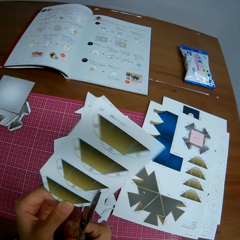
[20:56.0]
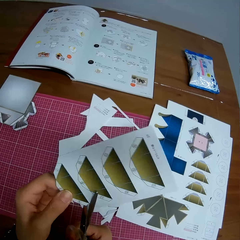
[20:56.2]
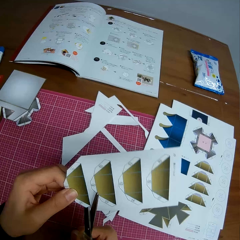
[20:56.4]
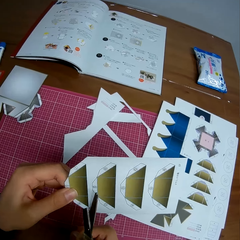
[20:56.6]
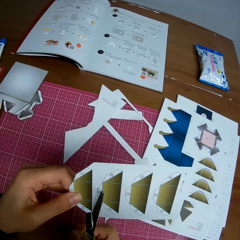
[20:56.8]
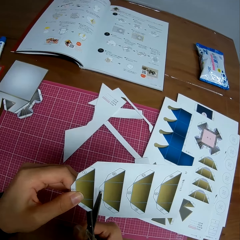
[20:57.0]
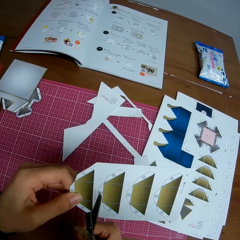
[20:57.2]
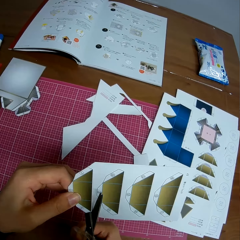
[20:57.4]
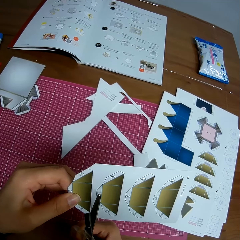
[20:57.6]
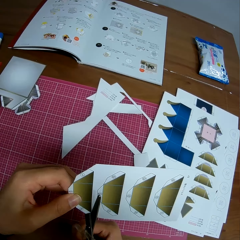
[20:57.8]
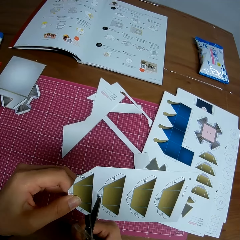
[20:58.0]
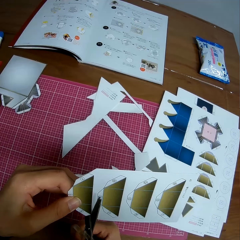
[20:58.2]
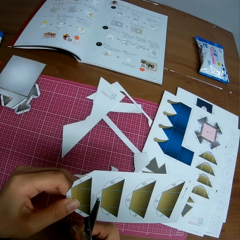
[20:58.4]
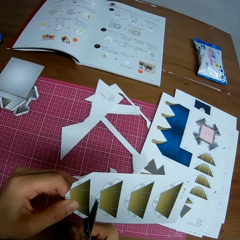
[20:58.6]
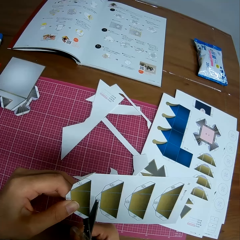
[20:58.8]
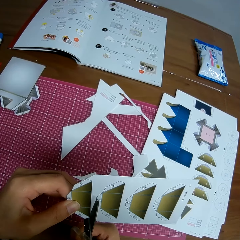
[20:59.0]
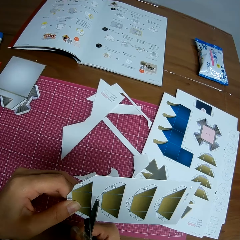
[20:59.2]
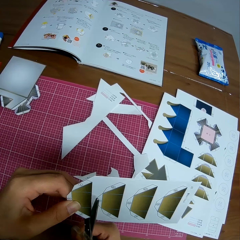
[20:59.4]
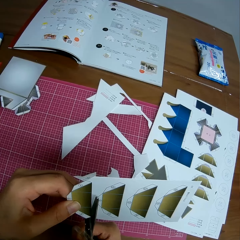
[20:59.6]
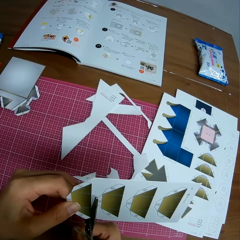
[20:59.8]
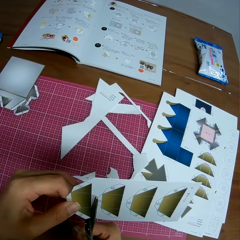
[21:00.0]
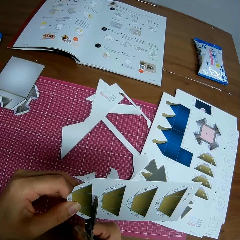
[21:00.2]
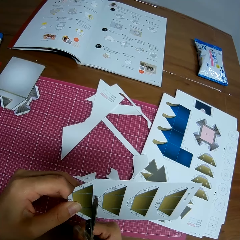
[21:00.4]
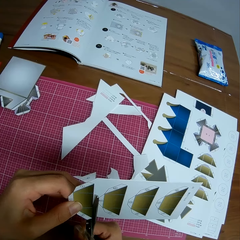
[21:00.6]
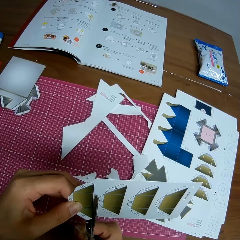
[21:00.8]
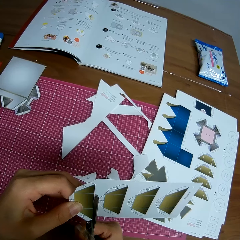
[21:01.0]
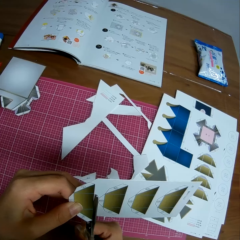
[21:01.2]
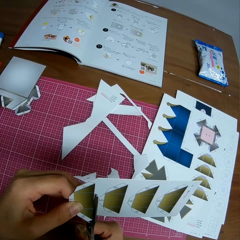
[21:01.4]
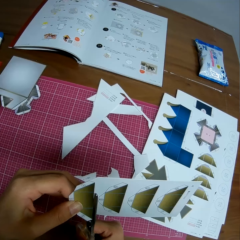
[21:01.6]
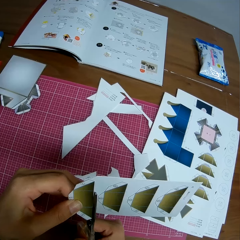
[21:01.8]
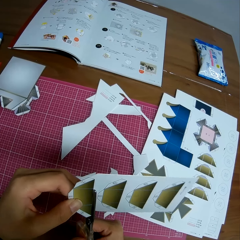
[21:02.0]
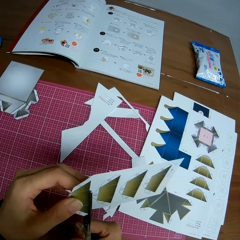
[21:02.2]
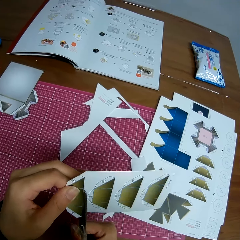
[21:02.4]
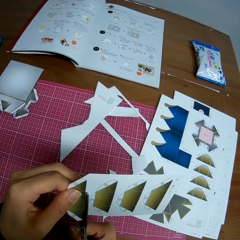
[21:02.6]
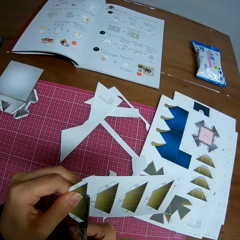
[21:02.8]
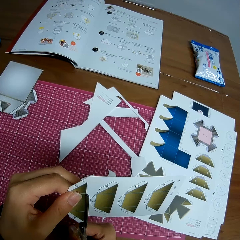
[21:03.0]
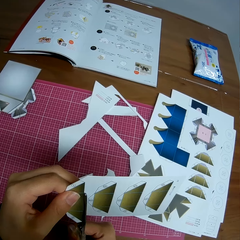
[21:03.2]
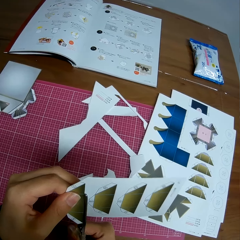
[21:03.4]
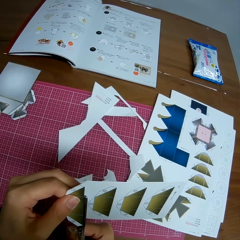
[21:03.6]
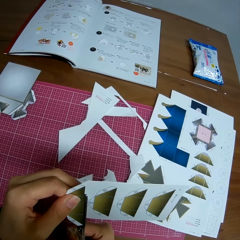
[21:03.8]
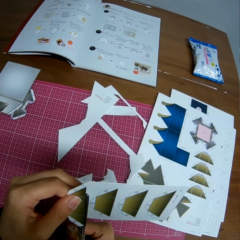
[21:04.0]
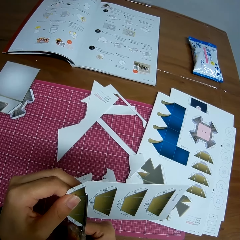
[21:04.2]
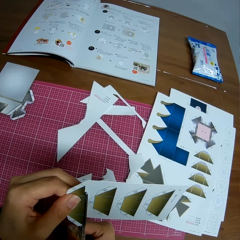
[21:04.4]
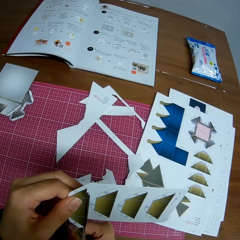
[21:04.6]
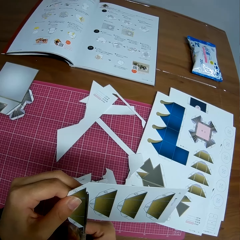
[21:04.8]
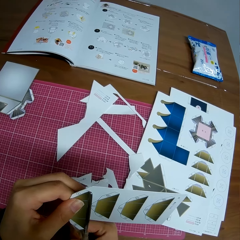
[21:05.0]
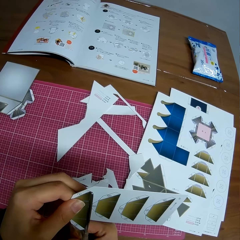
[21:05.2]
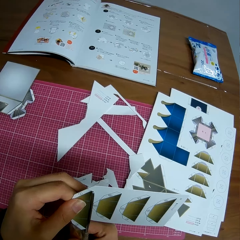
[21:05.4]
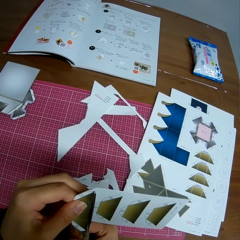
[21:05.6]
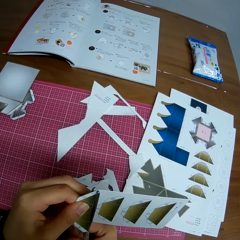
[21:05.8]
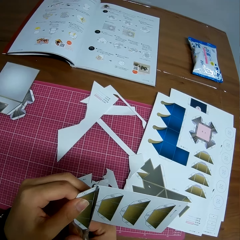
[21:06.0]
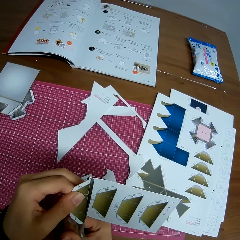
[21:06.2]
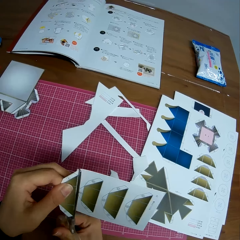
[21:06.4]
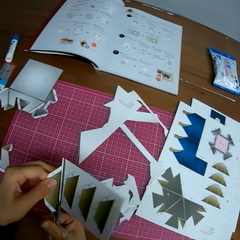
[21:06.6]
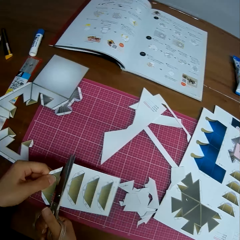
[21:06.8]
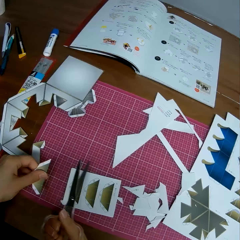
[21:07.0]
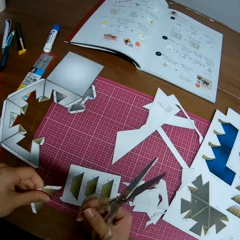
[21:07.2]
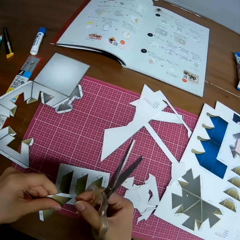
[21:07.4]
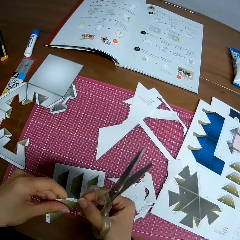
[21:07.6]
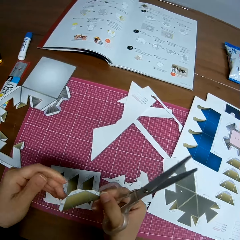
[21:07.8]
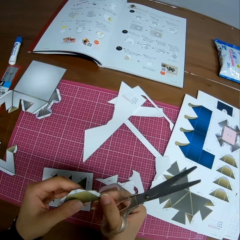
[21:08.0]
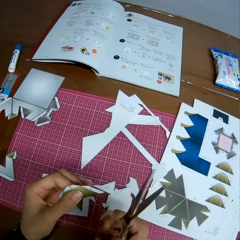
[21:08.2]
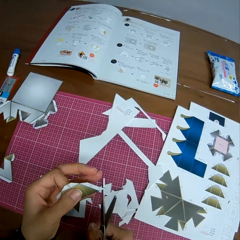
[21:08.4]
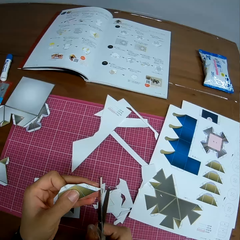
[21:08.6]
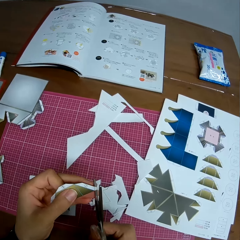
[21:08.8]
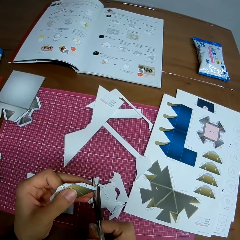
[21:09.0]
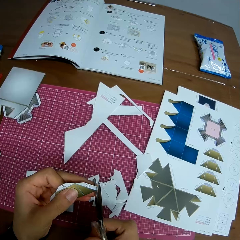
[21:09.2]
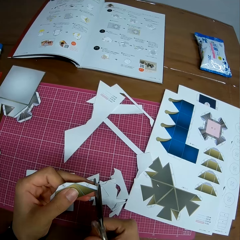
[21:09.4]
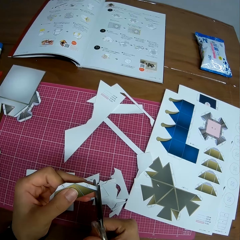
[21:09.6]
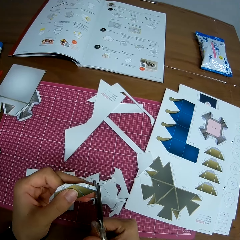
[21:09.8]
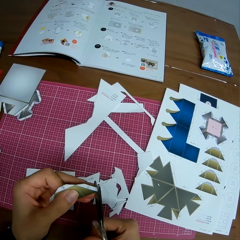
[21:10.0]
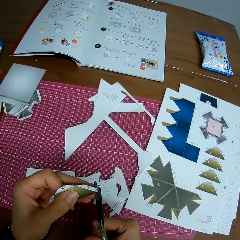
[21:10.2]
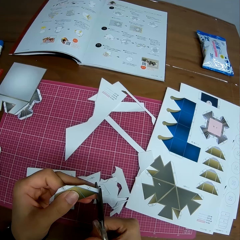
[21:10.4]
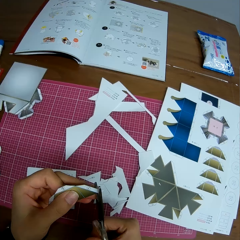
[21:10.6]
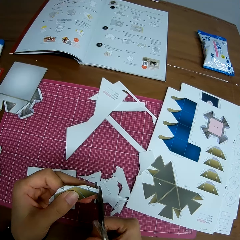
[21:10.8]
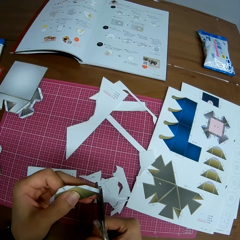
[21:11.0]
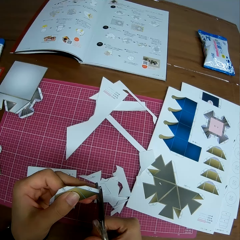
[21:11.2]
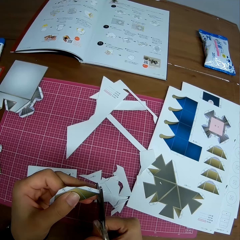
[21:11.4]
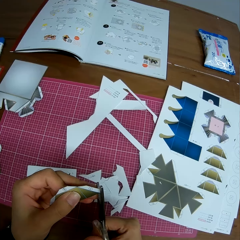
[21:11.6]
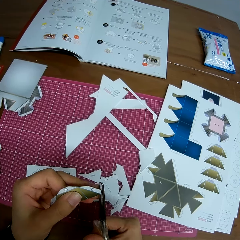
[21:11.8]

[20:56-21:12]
The camera wearer rotates the crafting paper. They cut the piece of crafting paper. They rotate the crafting paper. They cut the piece of crafting paper.

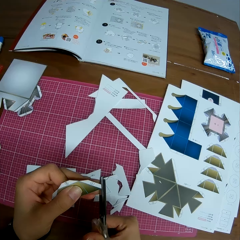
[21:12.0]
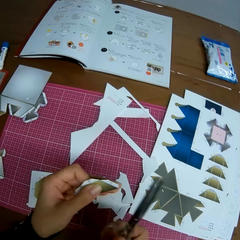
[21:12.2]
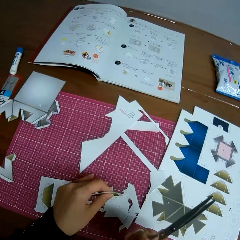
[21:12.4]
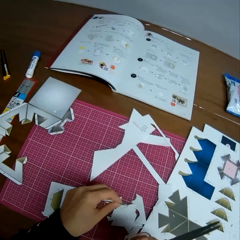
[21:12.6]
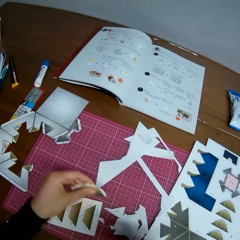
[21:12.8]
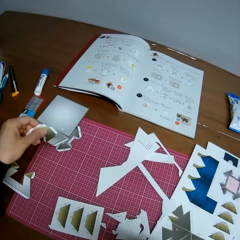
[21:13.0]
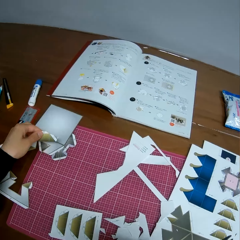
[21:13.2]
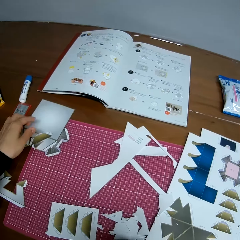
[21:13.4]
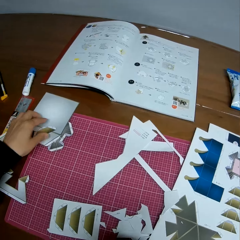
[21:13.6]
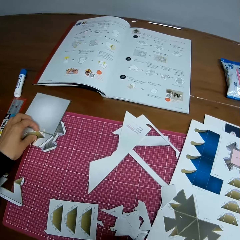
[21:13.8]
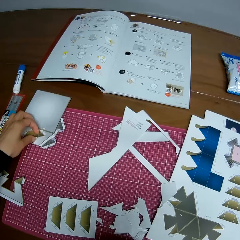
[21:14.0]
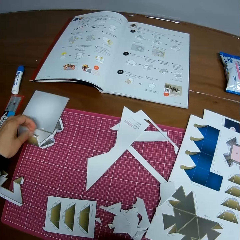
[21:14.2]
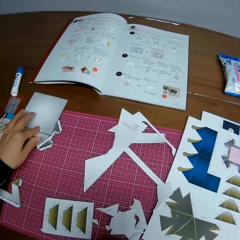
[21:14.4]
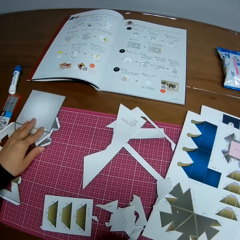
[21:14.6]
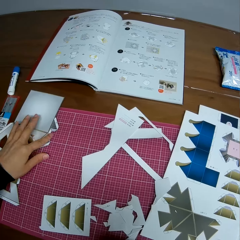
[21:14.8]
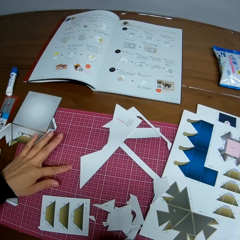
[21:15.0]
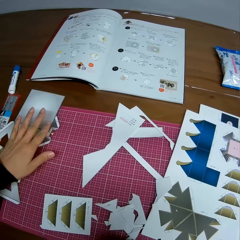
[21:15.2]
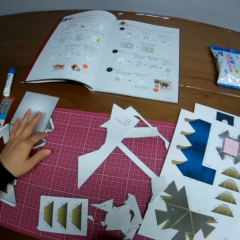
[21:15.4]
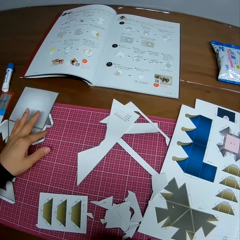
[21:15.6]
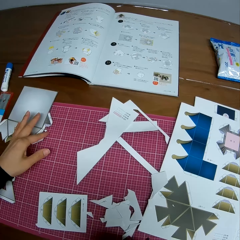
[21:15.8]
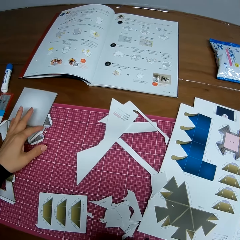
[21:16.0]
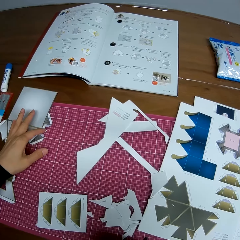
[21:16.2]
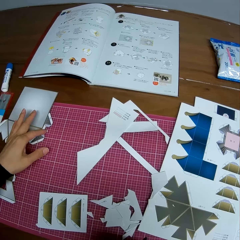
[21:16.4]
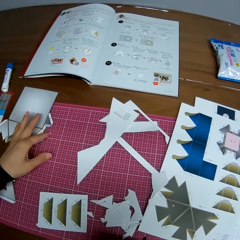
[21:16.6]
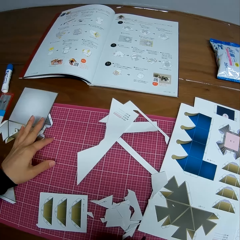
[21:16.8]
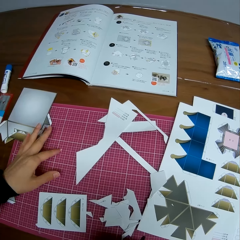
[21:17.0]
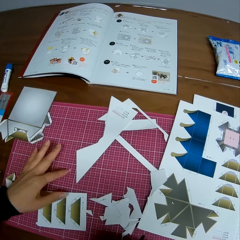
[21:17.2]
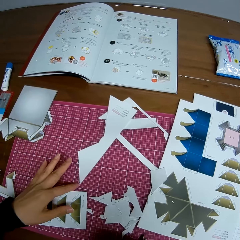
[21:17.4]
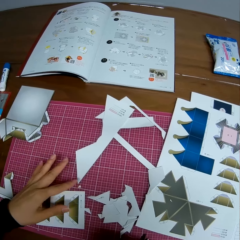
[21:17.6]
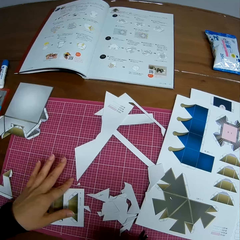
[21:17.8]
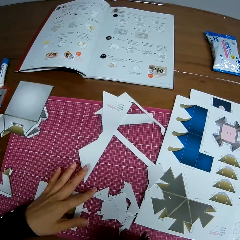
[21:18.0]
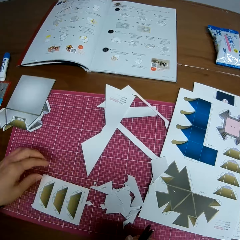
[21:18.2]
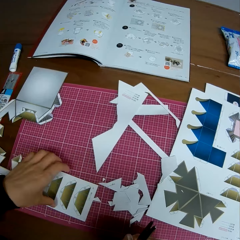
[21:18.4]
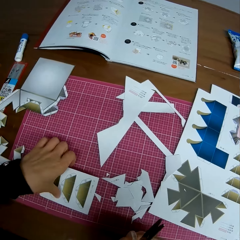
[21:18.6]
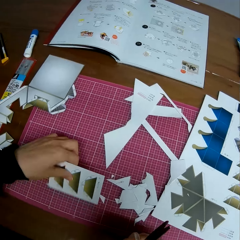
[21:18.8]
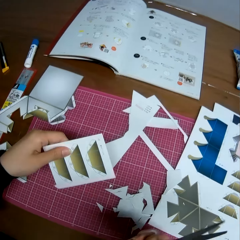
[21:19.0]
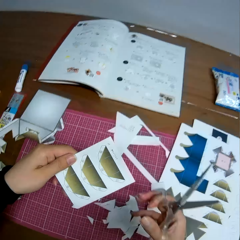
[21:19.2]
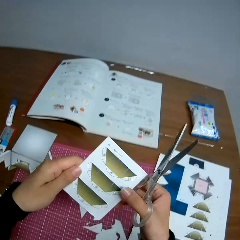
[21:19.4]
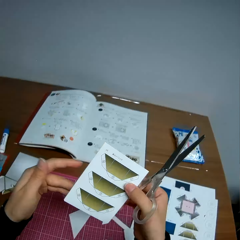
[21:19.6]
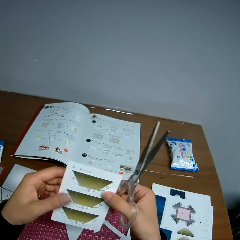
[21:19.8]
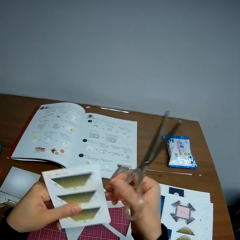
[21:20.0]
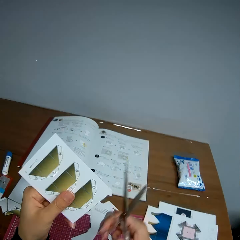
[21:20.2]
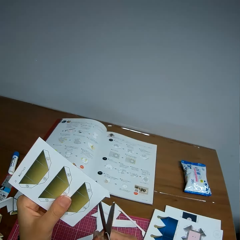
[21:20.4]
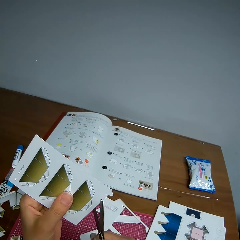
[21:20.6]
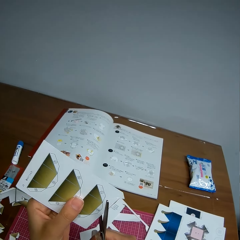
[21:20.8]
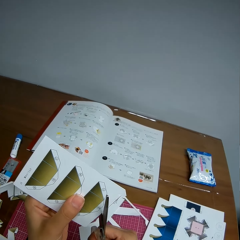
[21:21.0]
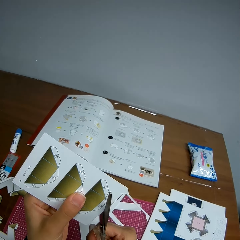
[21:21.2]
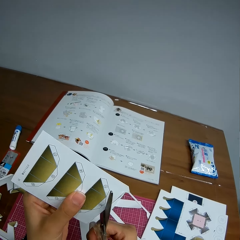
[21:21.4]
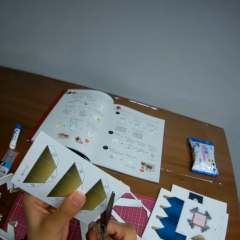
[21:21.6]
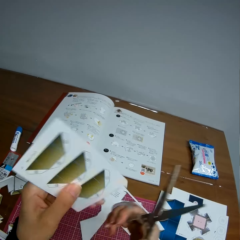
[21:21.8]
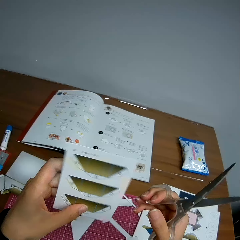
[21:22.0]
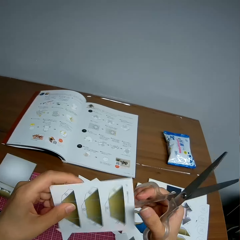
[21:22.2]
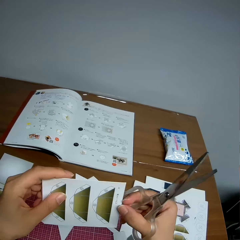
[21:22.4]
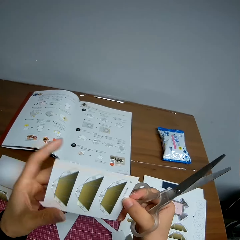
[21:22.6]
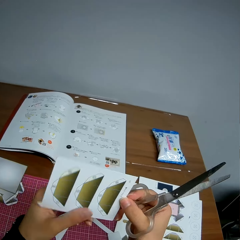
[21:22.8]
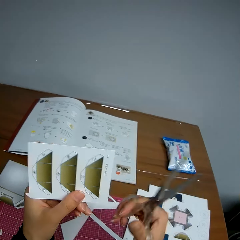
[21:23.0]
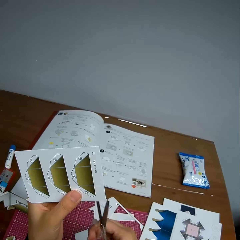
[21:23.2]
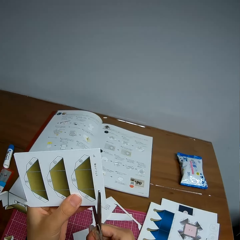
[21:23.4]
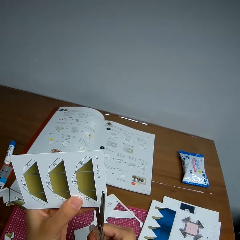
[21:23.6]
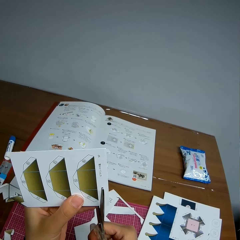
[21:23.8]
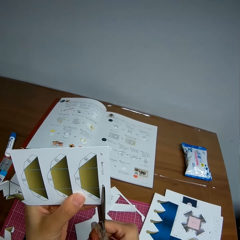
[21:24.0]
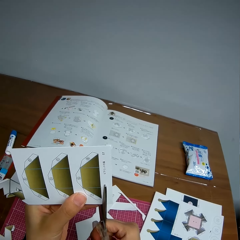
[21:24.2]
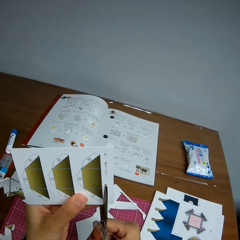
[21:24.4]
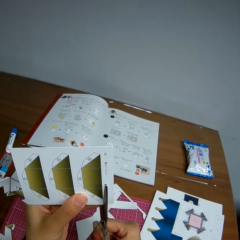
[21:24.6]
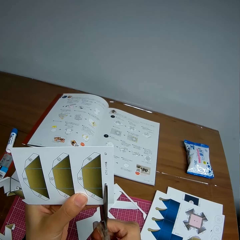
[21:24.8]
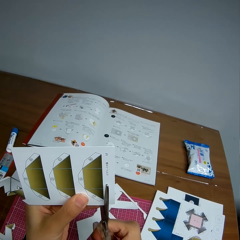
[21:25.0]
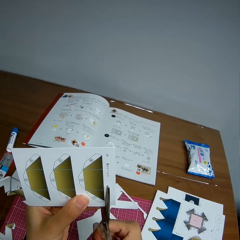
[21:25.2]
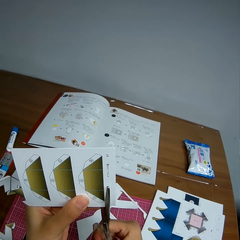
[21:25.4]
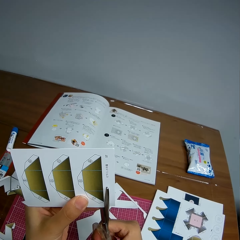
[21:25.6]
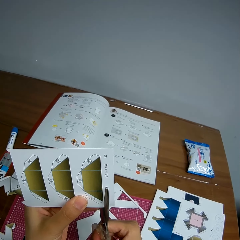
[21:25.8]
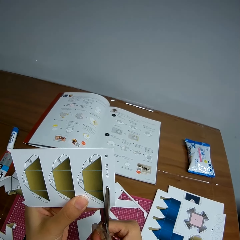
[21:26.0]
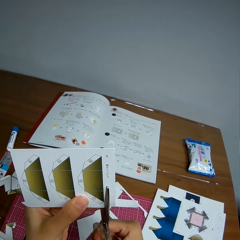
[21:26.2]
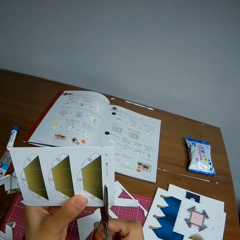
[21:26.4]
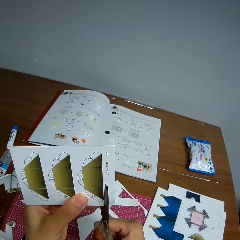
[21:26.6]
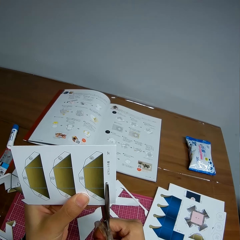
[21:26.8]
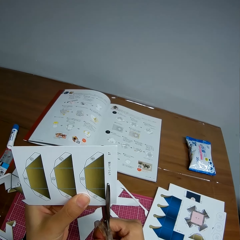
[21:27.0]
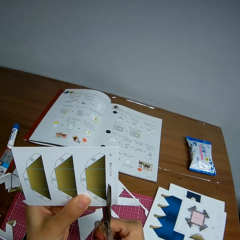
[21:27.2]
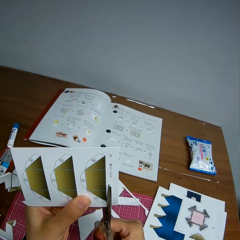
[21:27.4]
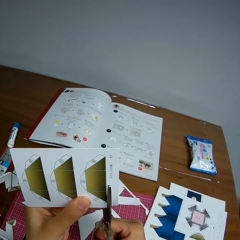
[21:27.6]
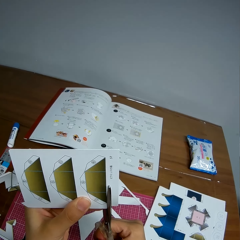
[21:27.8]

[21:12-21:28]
The camera wearer puts the crafting paper on the table. They move some pieces of crafting papers on the table. They pick up a crafting paper, cut the crafting paper, rotate the crafting paper and cut the crafting paper.
